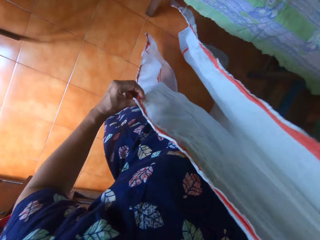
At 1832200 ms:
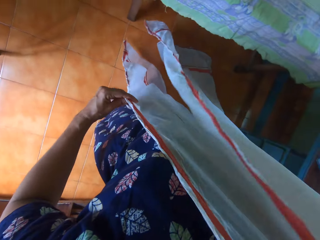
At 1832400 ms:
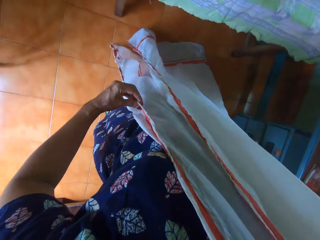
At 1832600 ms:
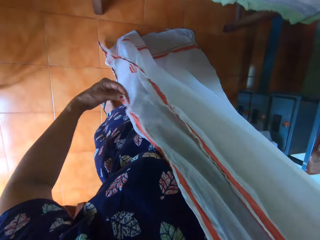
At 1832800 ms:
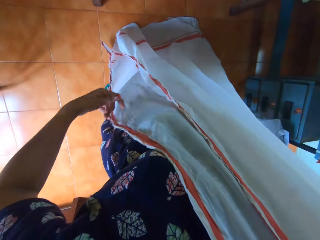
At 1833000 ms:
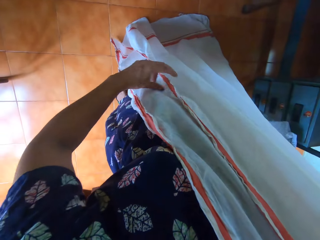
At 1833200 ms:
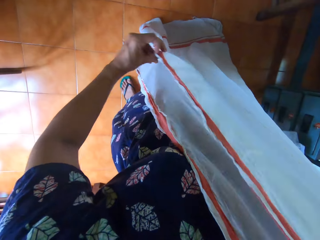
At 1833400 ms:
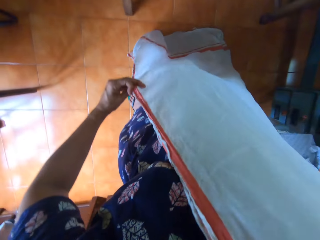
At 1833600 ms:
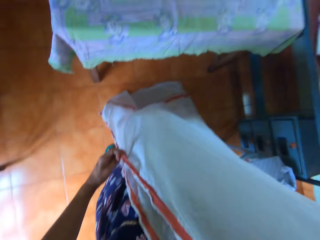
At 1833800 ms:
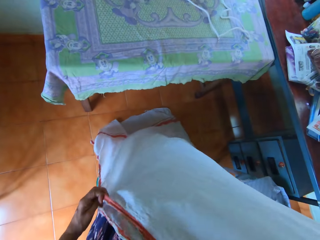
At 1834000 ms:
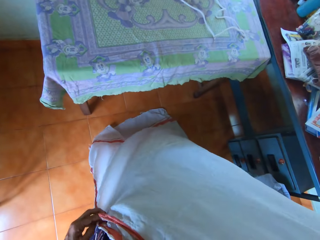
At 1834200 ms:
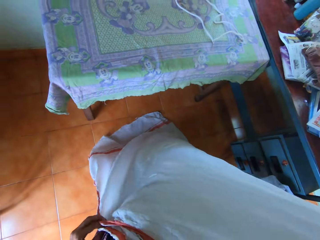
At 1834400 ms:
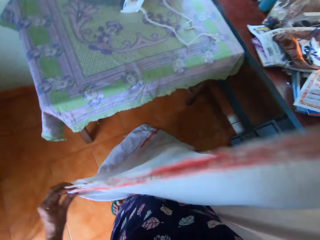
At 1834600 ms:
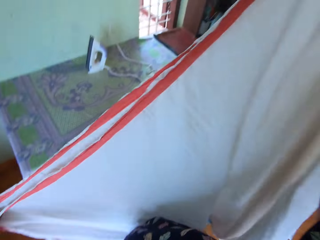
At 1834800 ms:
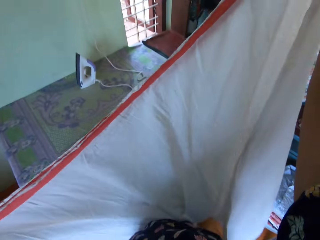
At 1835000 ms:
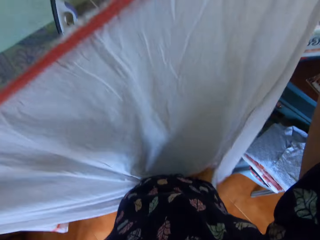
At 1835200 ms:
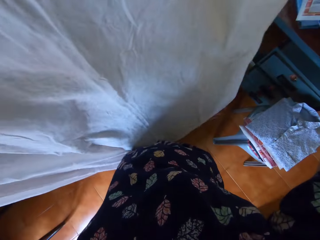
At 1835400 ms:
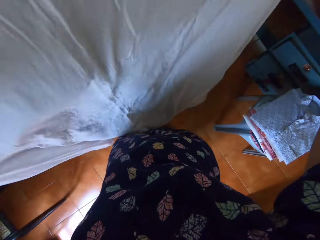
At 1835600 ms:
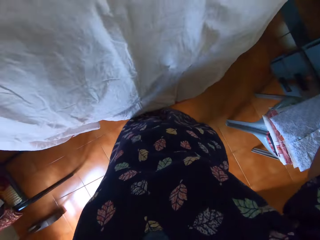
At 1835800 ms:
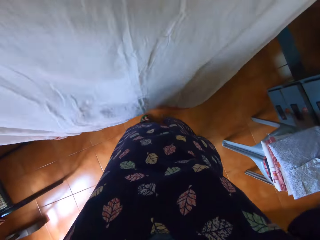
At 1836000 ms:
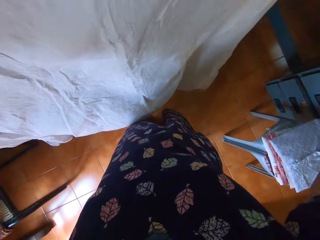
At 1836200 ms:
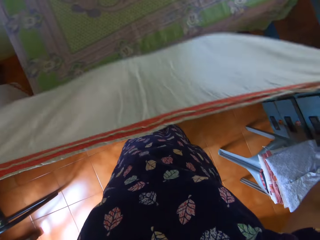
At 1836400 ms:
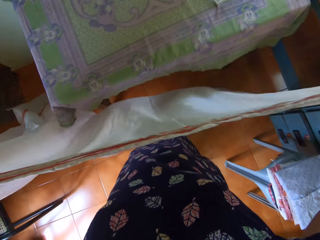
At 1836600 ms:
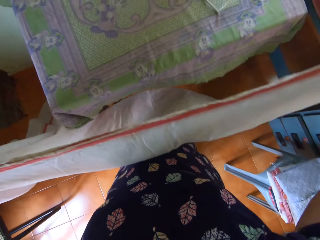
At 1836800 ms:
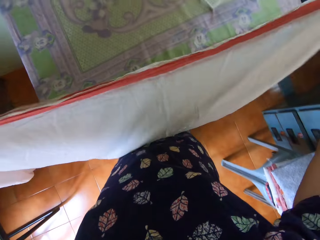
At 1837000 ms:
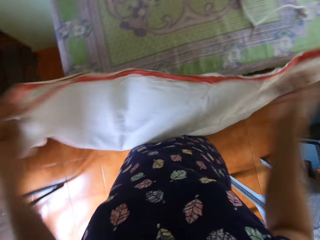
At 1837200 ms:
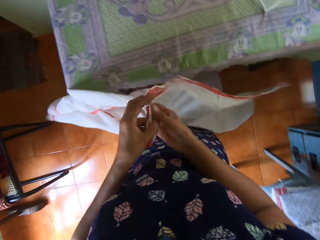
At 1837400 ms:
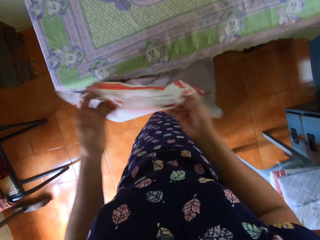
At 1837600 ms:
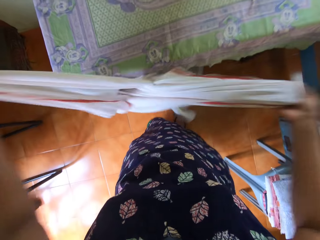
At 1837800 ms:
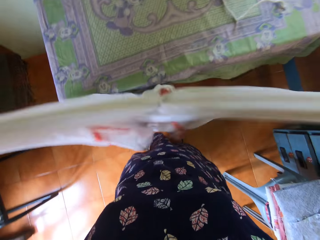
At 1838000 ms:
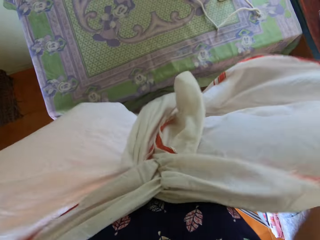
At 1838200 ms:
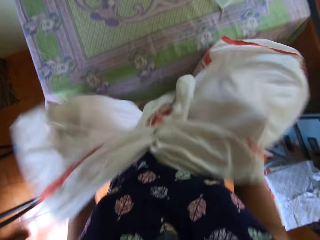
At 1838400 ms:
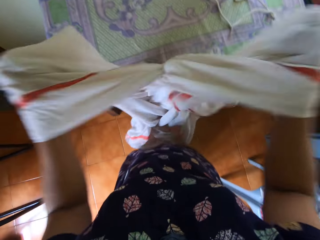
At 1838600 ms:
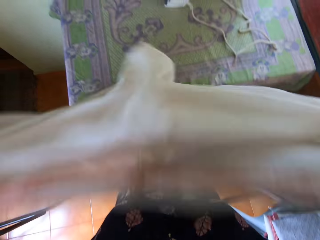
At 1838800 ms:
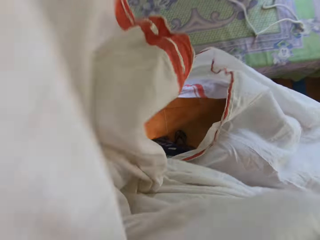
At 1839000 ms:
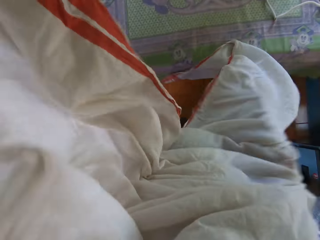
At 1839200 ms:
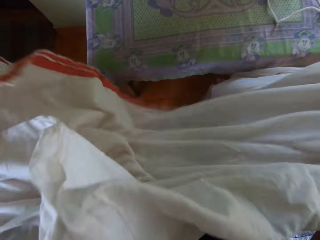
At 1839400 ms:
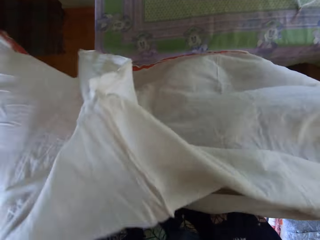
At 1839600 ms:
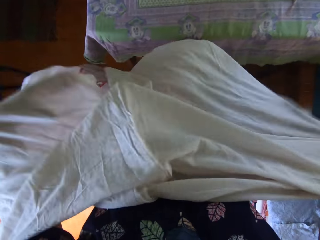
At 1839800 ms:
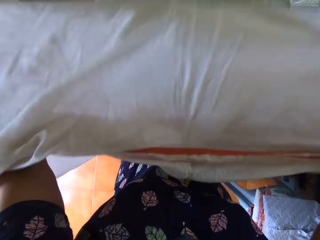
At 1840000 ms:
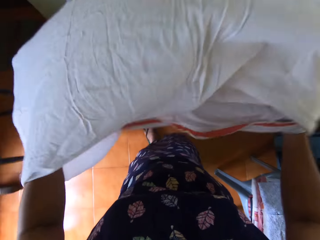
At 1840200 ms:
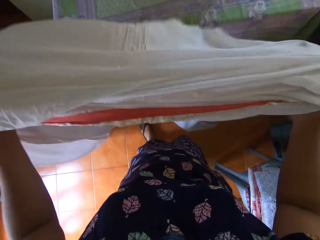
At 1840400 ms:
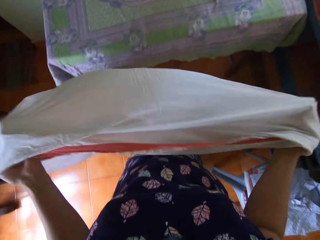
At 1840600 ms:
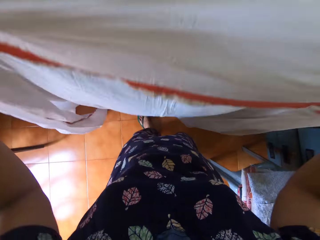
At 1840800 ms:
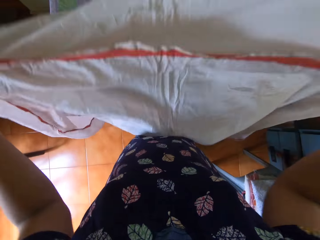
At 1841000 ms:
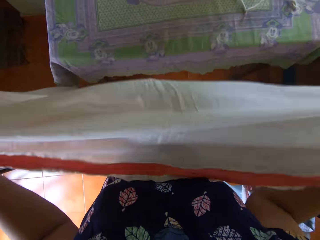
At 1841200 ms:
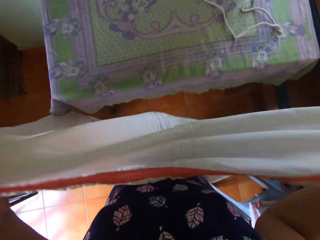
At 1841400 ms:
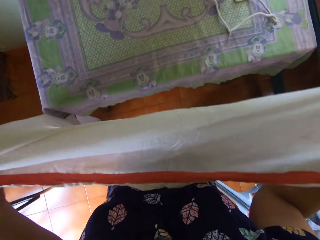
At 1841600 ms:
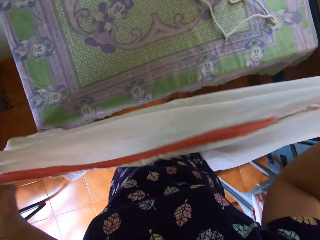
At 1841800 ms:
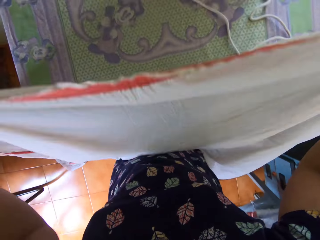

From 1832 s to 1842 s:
The camera wearer holds the cloth. They straighten the cloth.

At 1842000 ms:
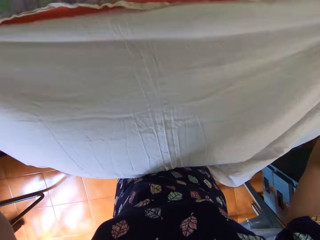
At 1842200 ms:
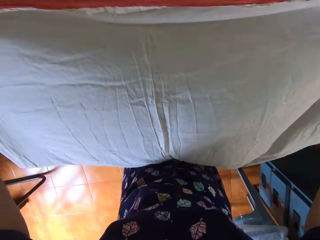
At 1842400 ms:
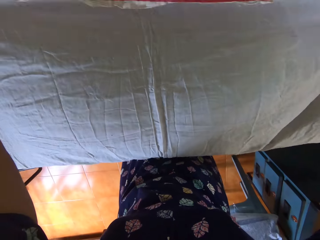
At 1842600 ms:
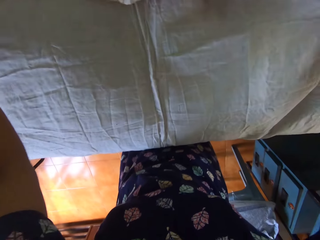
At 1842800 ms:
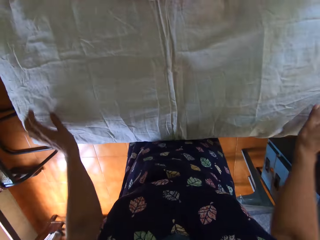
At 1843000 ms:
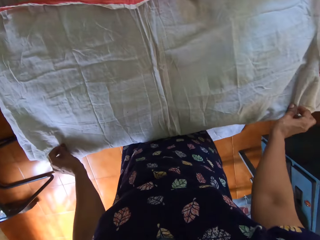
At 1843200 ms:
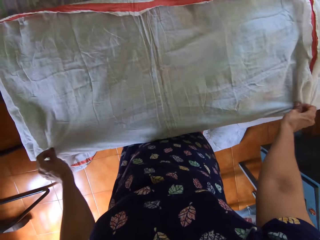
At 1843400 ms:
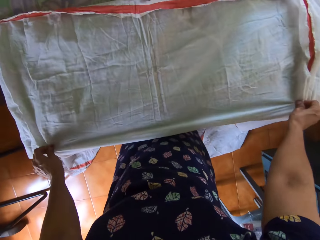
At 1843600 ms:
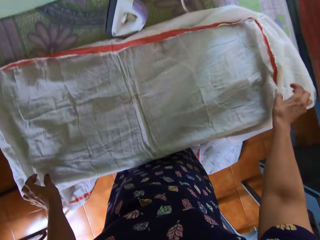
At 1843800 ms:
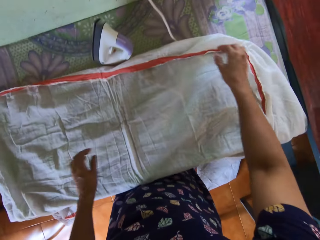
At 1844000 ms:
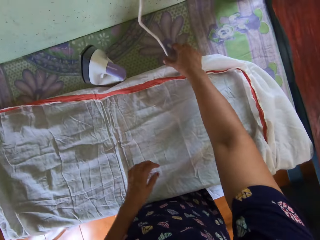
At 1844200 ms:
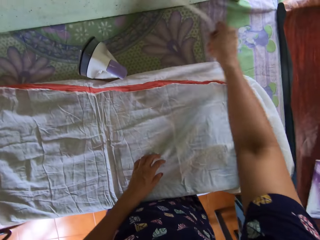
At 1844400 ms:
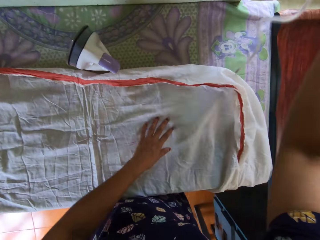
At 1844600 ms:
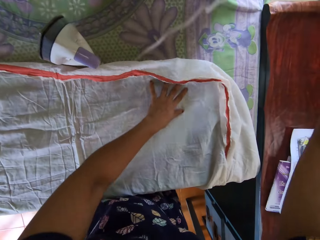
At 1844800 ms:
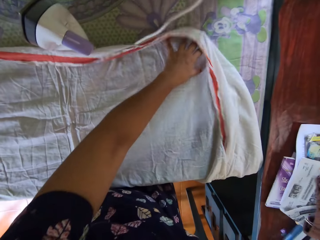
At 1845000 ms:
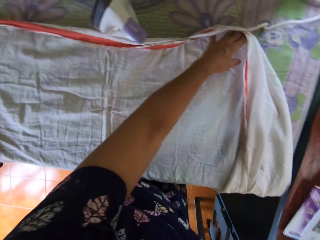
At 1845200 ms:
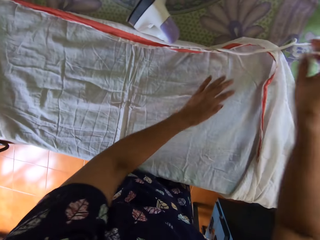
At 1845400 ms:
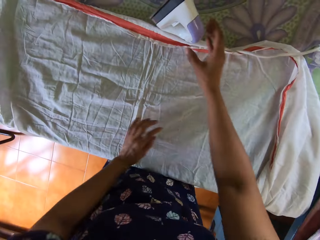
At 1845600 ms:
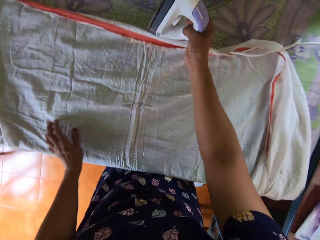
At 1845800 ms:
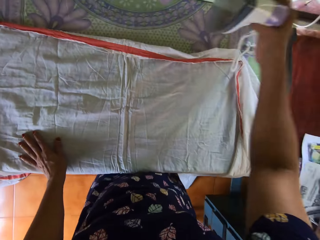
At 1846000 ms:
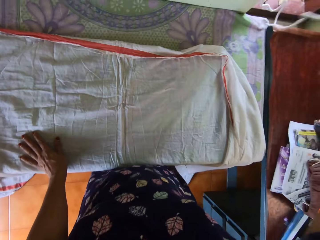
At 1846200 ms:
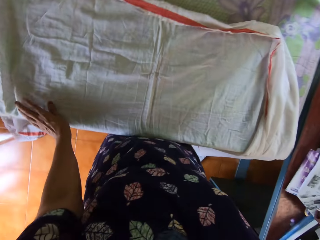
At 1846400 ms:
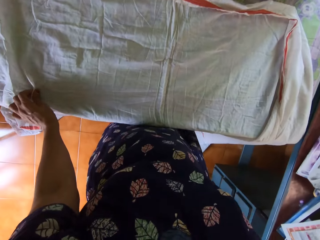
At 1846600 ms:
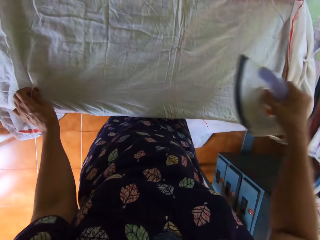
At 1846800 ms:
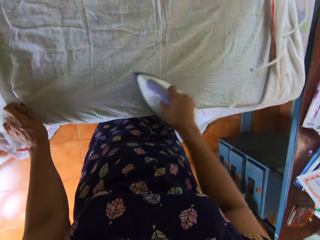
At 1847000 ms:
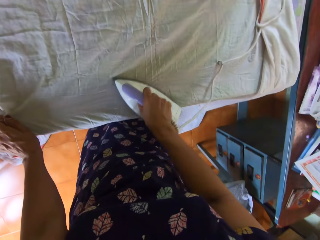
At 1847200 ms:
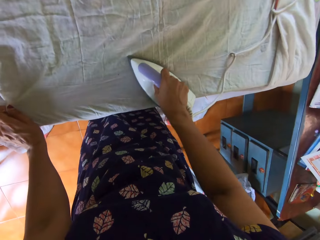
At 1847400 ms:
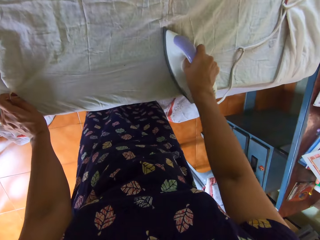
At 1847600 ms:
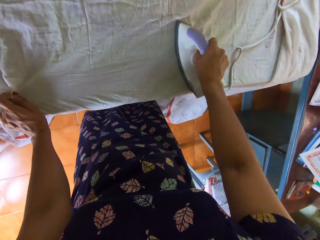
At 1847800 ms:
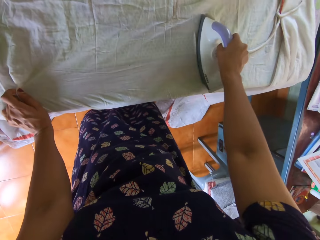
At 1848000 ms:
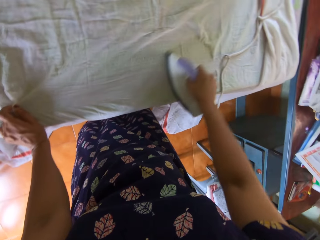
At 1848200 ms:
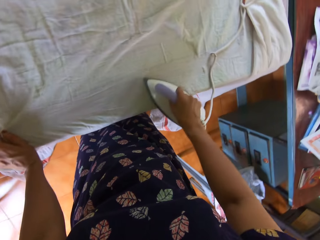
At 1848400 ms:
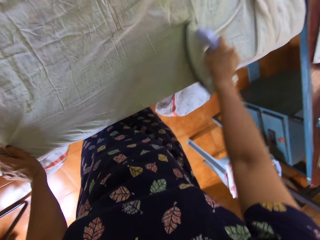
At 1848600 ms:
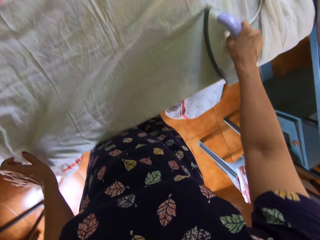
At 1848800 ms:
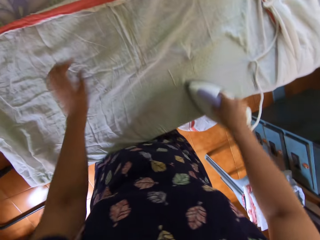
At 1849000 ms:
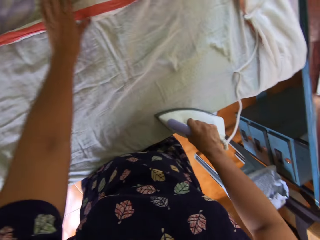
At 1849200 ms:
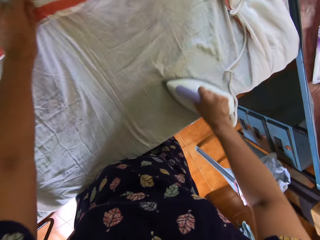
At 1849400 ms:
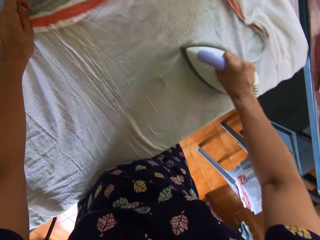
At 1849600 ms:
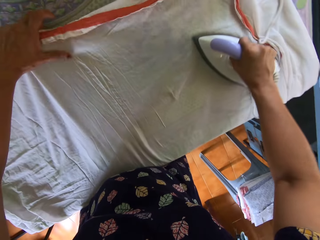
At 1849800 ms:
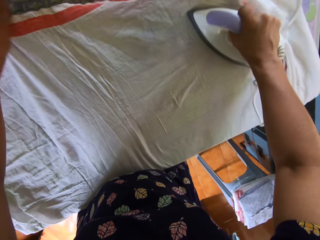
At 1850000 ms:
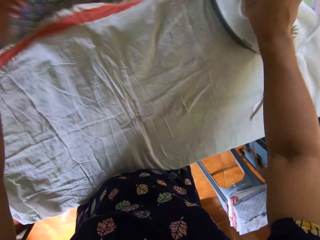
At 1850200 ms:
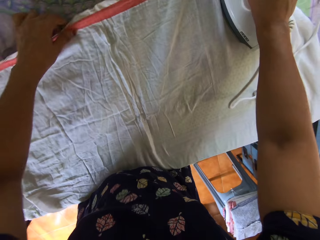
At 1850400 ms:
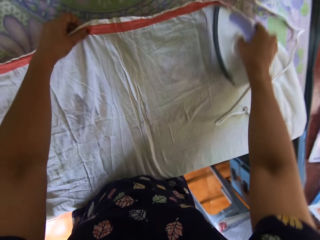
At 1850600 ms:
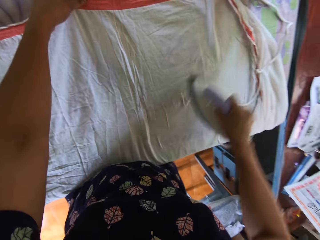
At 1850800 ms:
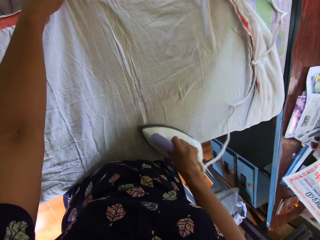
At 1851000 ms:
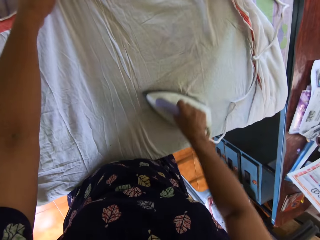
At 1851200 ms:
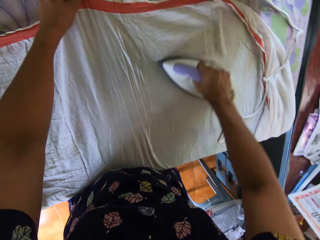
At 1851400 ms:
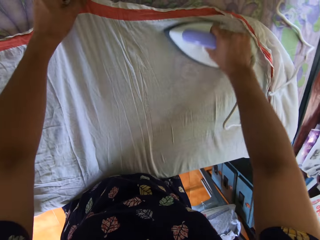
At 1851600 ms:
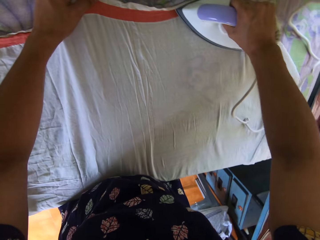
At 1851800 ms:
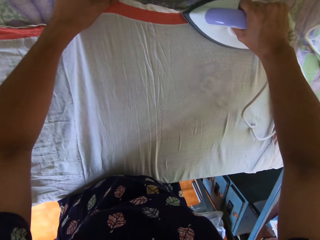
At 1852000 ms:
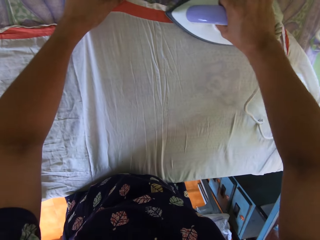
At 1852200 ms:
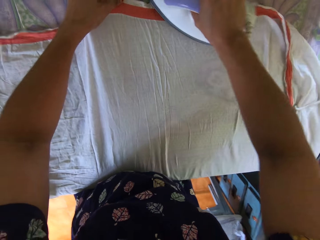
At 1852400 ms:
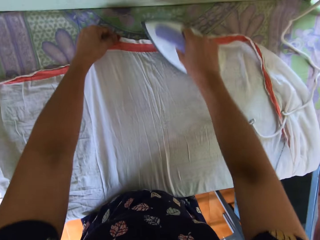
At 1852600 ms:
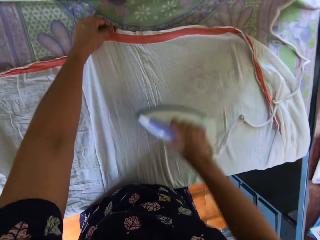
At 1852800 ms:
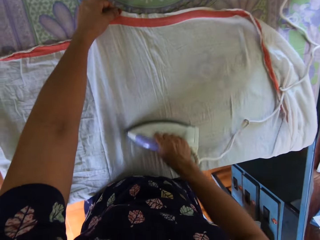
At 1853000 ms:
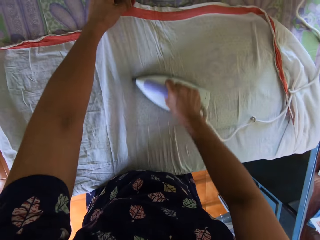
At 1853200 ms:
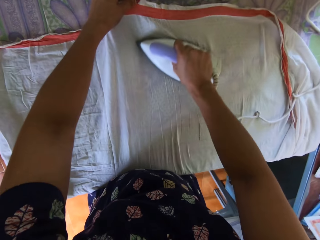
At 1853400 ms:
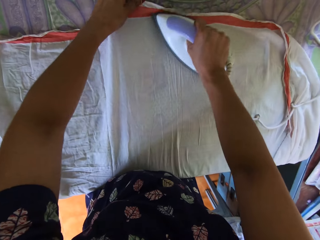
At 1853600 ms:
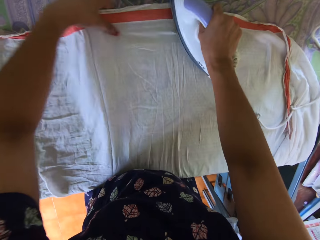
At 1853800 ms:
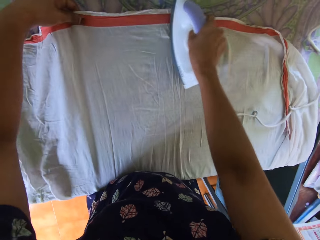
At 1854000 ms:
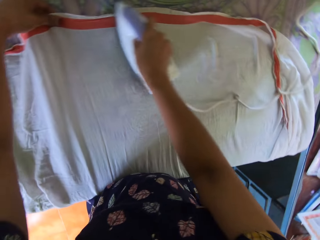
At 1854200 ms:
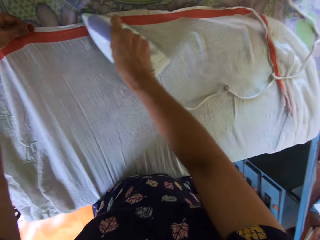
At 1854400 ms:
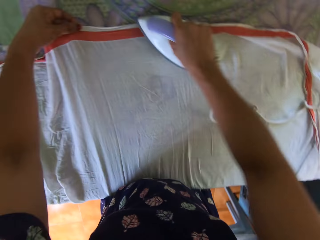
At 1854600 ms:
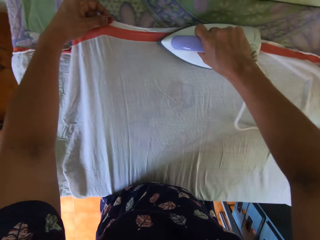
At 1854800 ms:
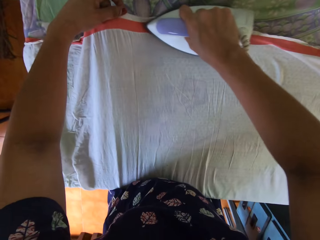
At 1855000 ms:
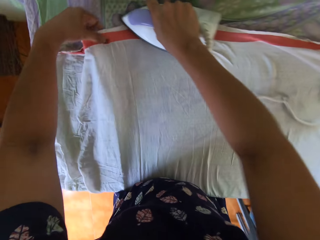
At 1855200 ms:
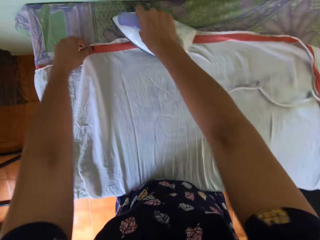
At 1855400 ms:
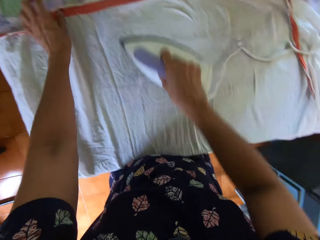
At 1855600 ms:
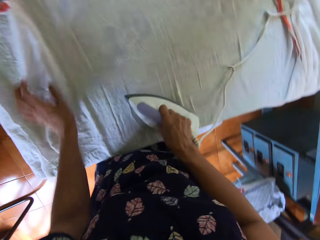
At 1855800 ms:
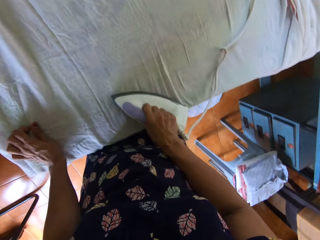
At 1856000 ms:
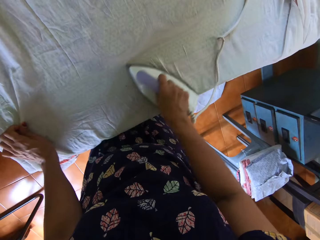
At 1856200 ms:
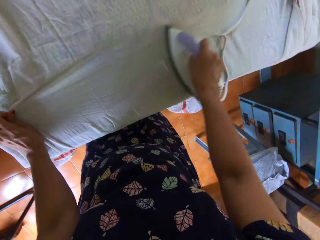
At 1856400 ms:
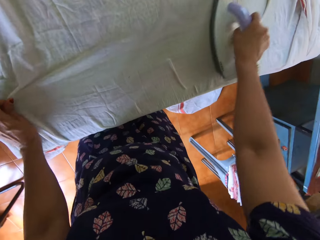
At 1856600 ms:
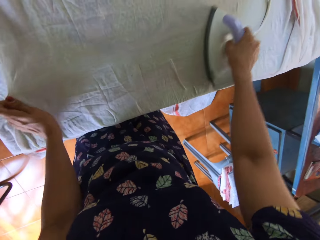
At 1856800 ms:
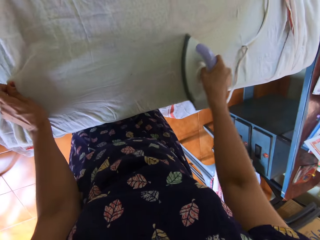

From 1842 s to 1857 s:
The camera wearer lays the bedsheet on the first table with both hands. She moves the cord of the iron with her right hand on the first table. She straightens the bedsheet with her left hand on the first table. She holds the iron wire cable. She lifts the iron with her right hand from the first table. She irons the bedsheet with the iron in her right hand on the first table. She adjusts the bedsheet with her left hand on the first table.
